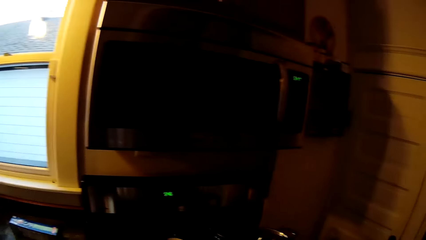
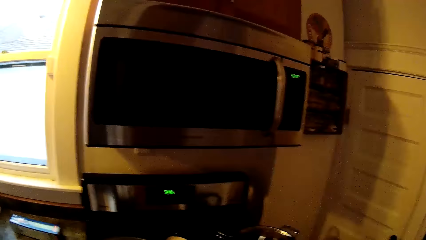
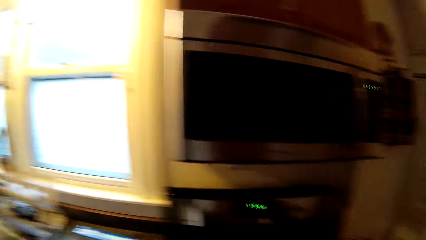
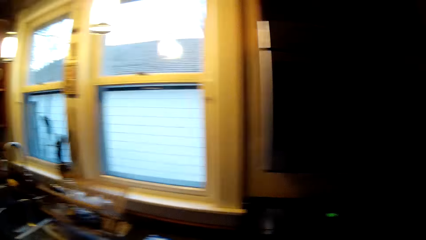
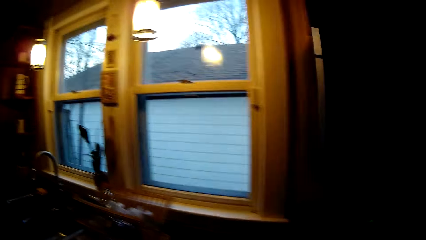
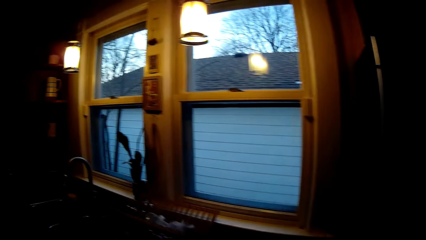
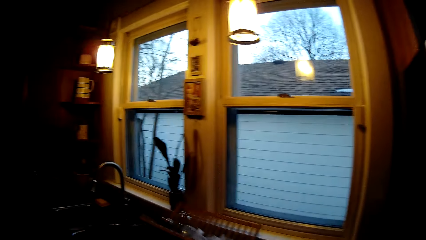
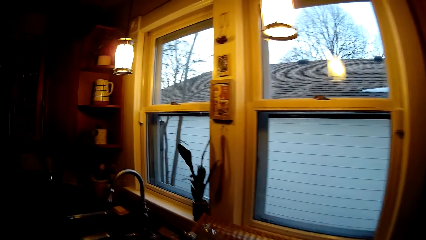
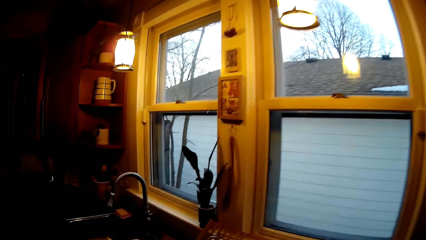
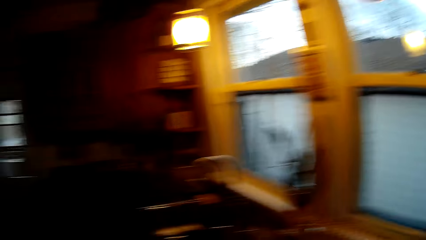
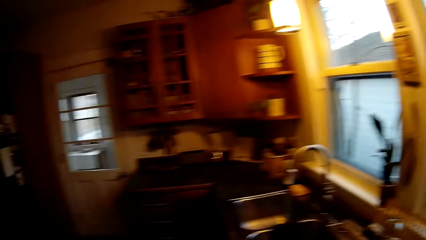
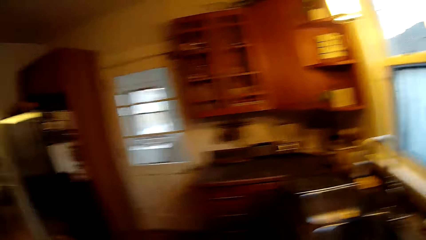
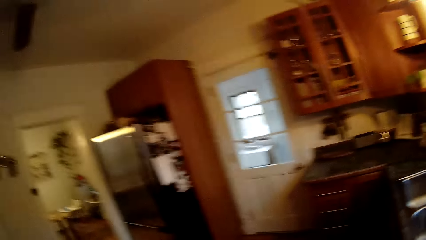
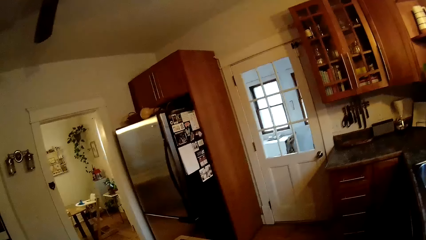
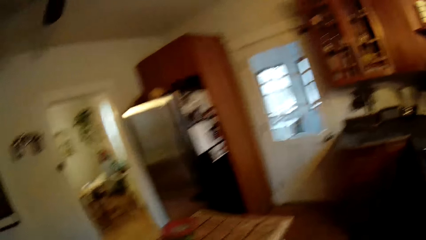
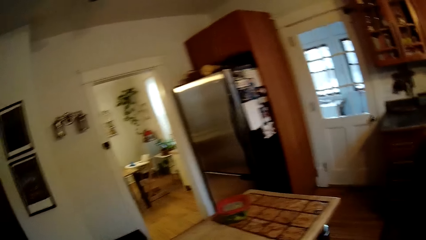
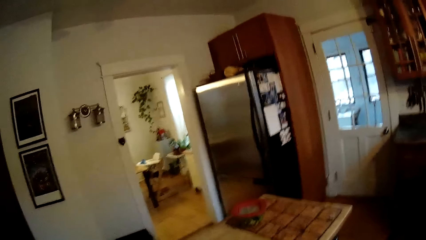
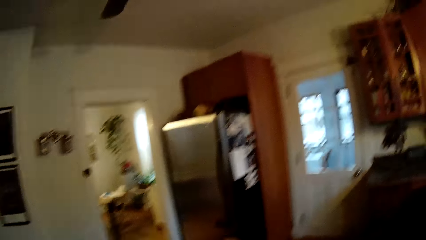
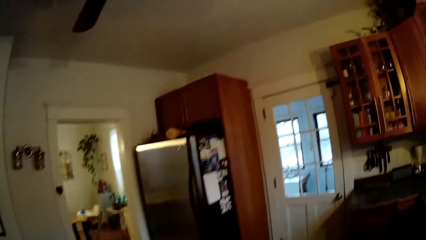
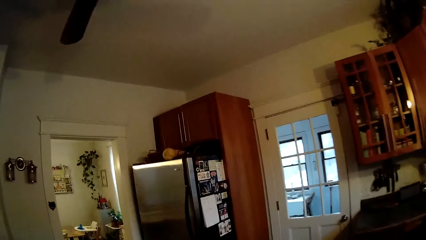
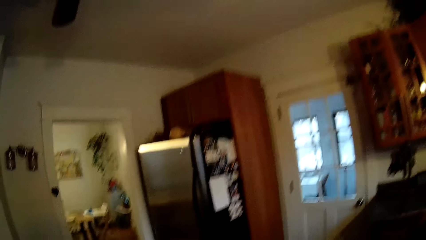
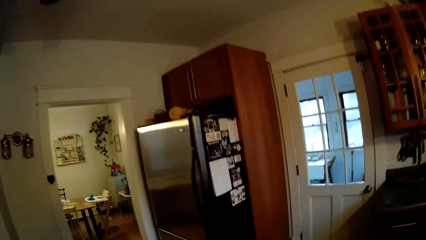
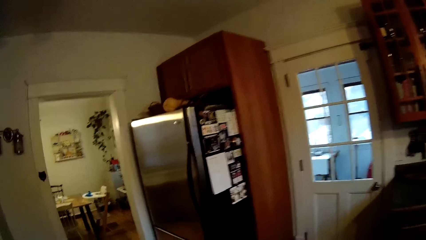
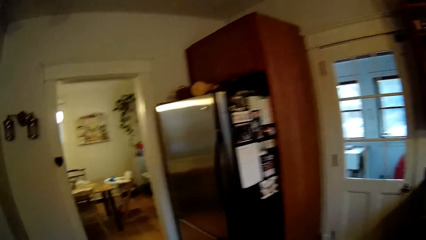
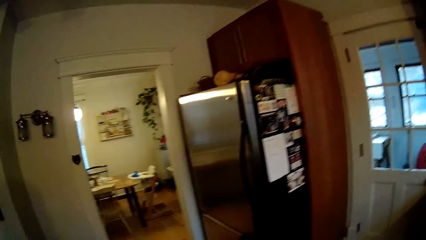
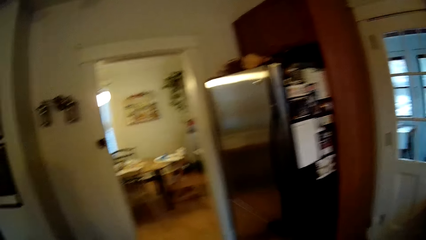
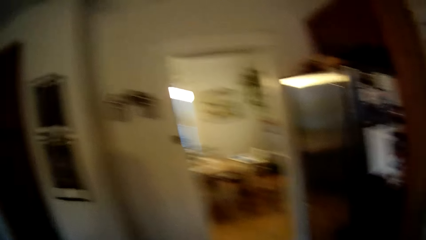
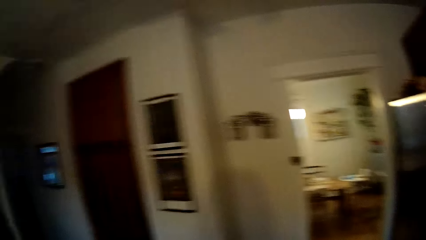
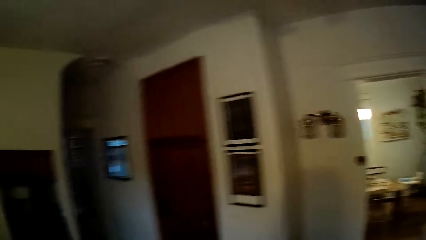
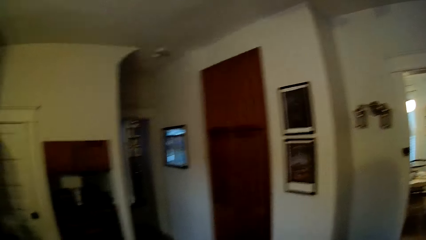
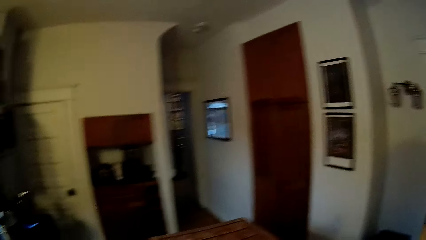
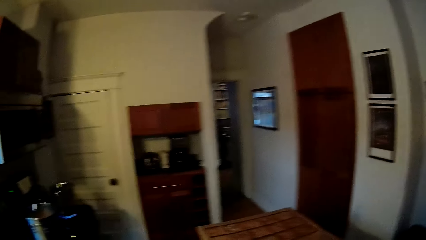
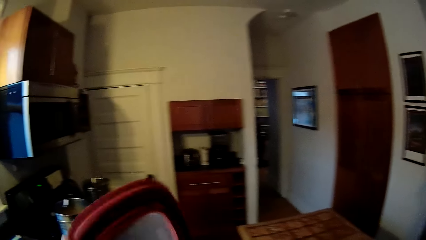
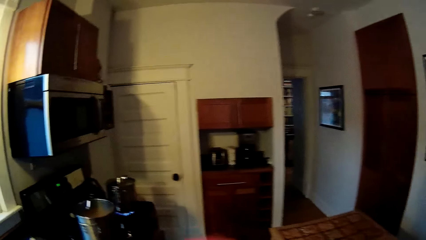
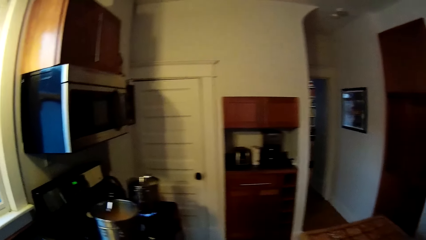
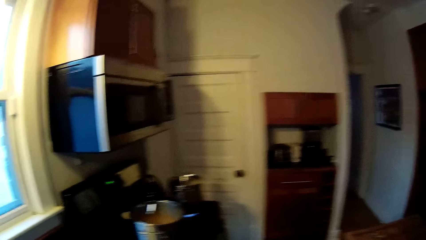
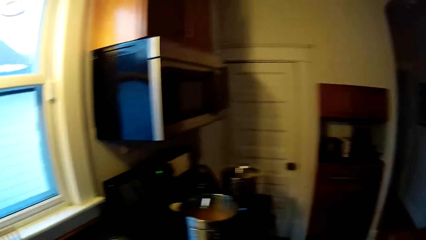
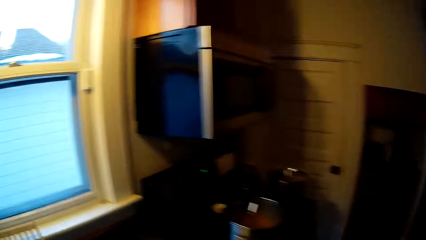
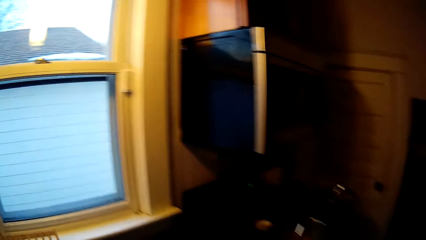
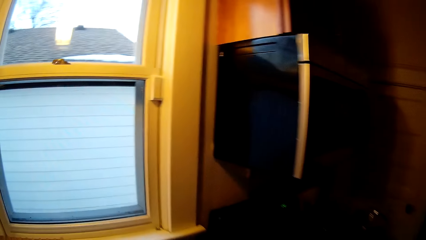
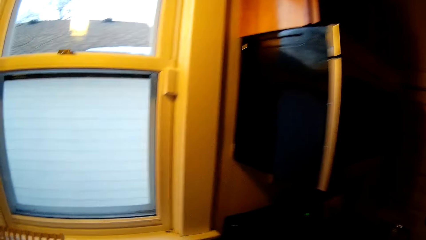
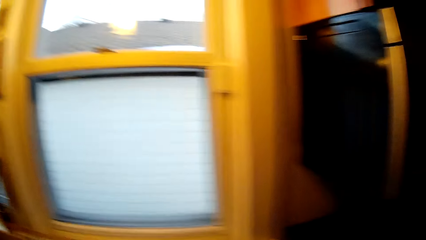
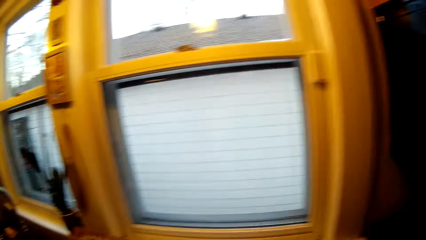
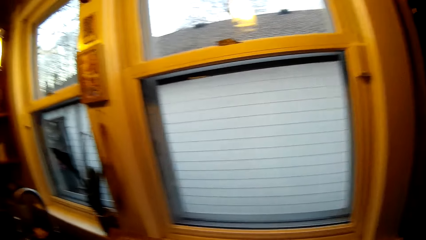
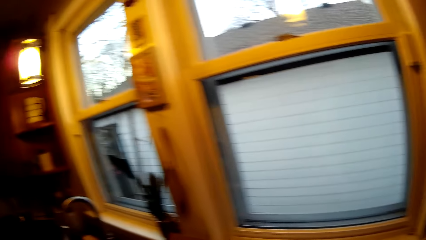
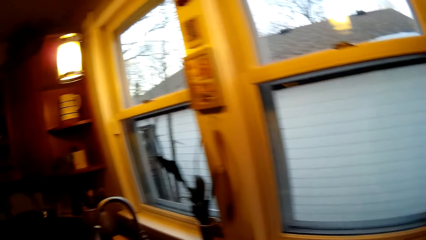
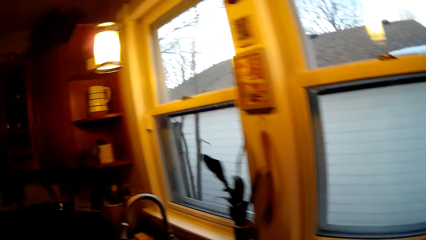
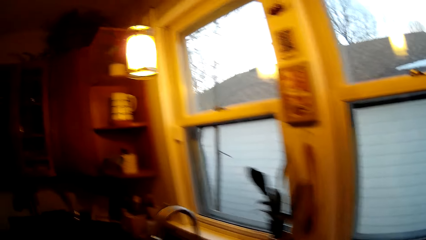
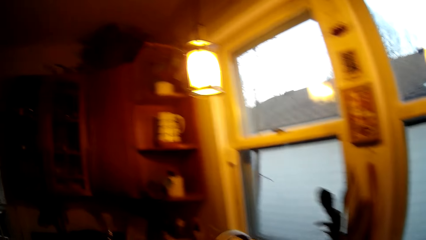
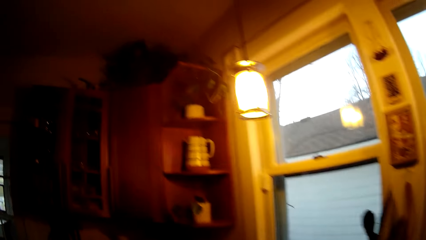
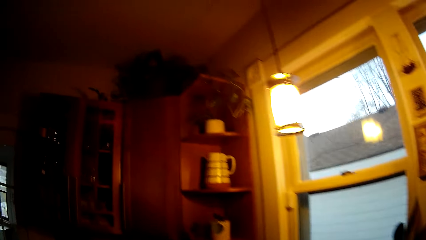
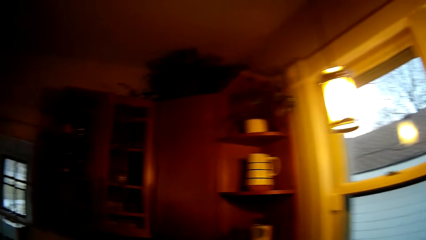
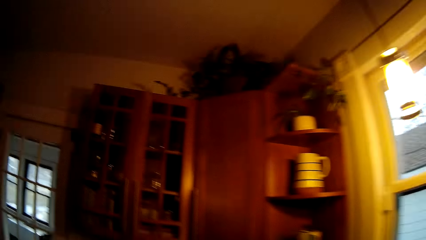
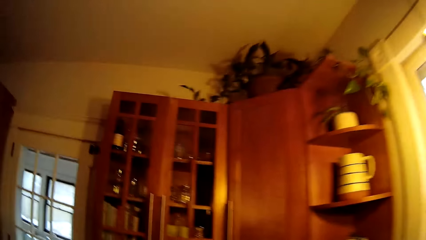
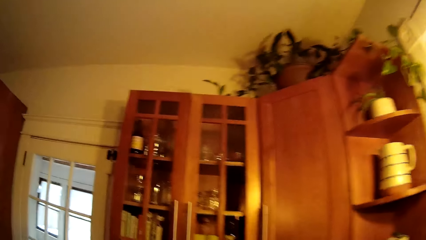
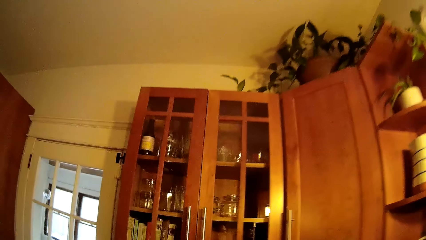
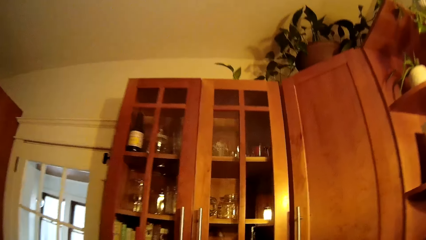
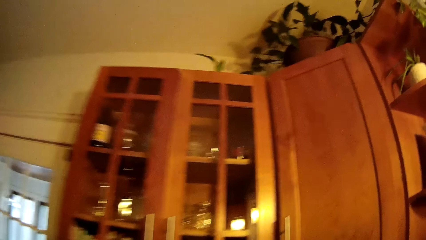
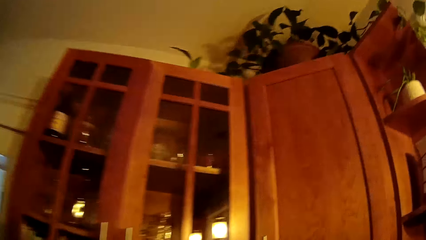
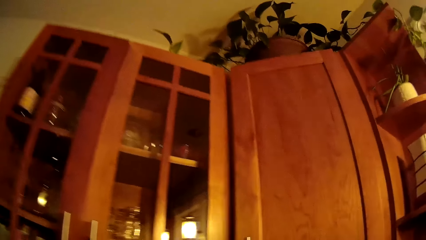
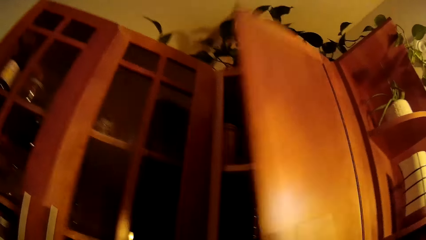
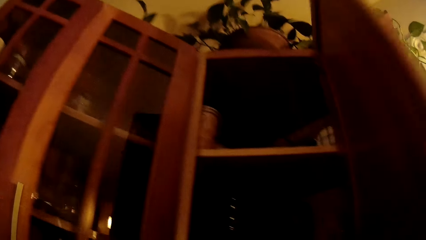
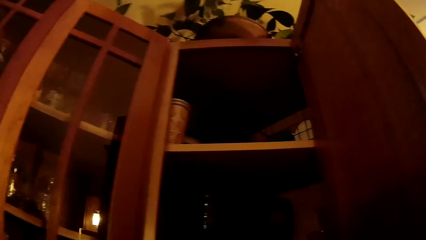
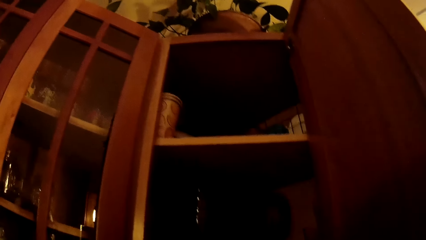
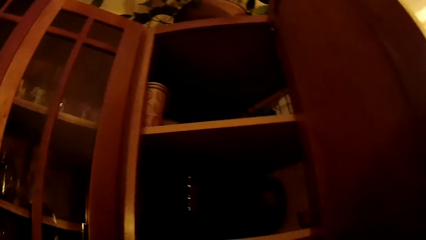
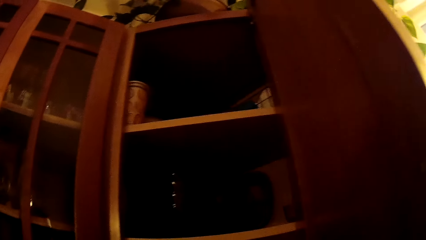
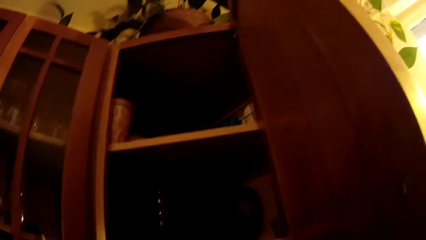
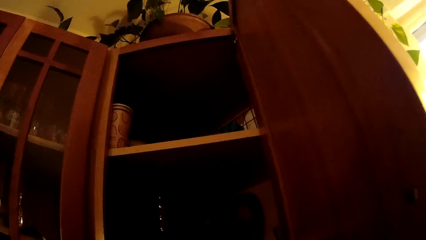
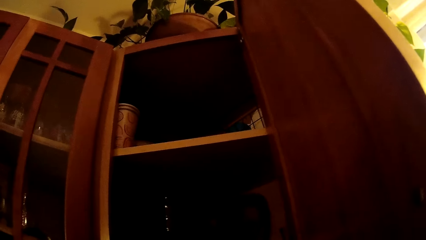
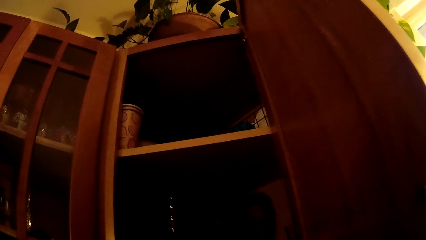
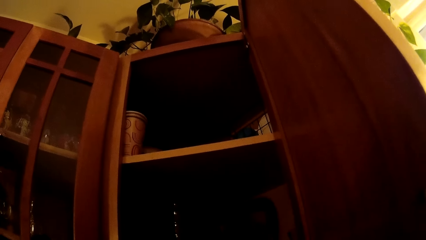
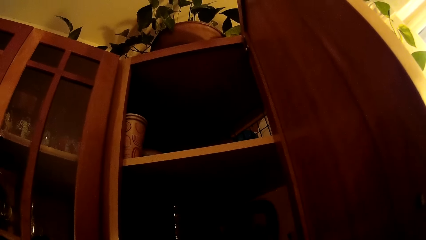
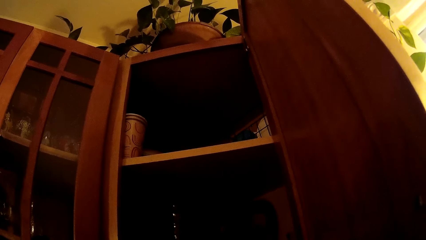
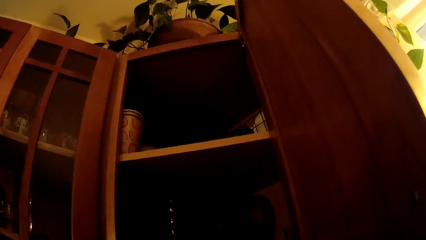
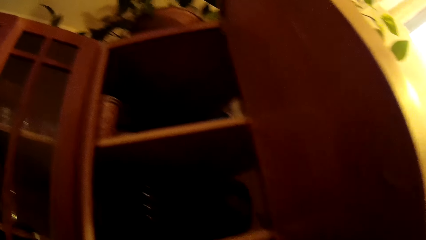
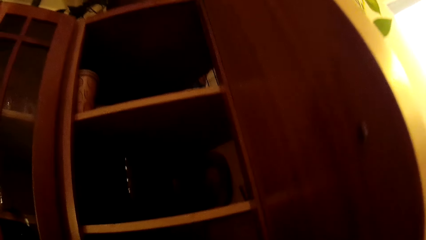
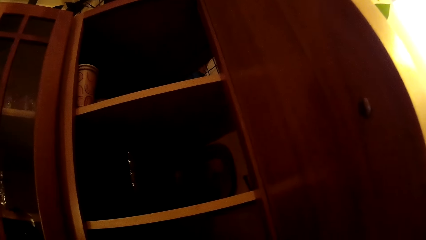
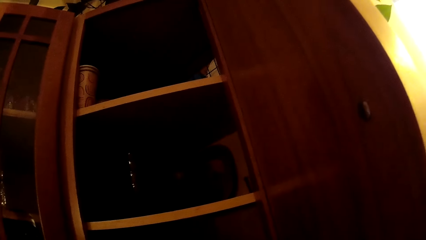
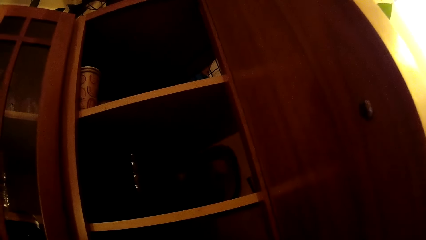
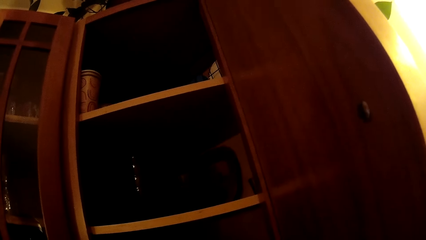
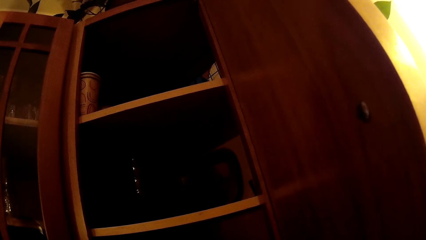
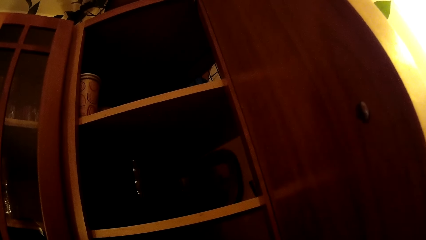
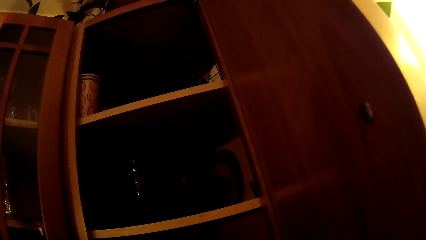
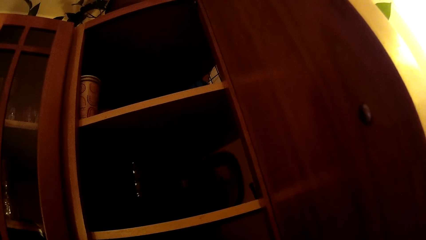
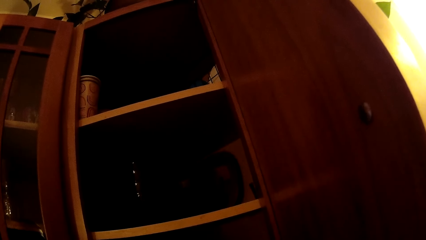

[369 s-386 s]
The camera wearer does something. She moves a cover in her left hand. She steps forward. She opens a cabinet with her right hand. She looks around.
